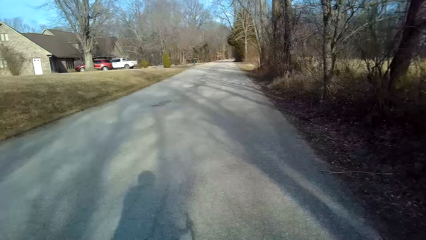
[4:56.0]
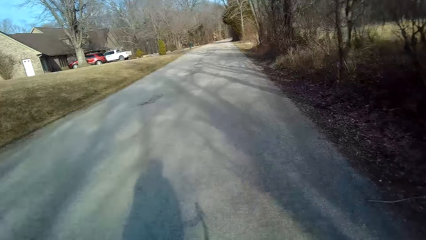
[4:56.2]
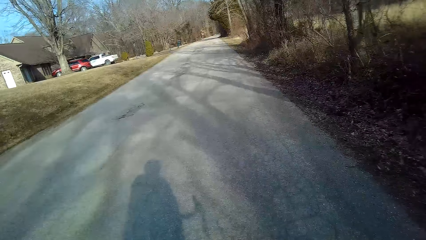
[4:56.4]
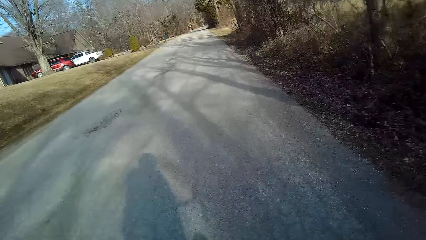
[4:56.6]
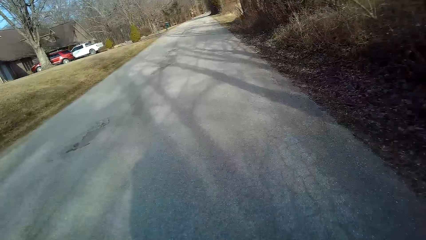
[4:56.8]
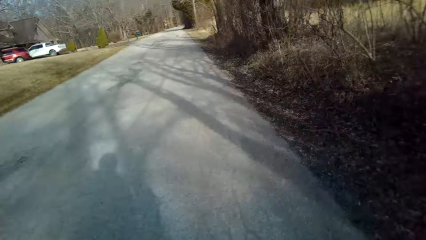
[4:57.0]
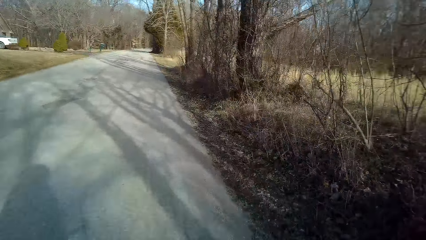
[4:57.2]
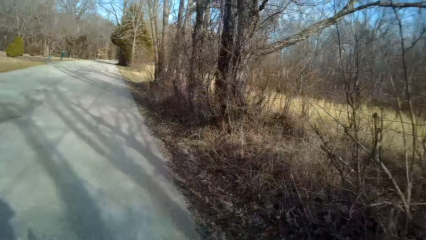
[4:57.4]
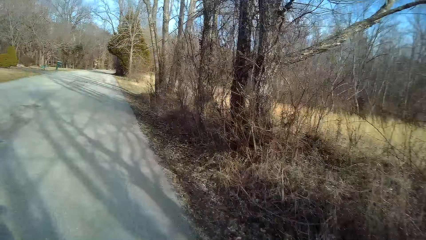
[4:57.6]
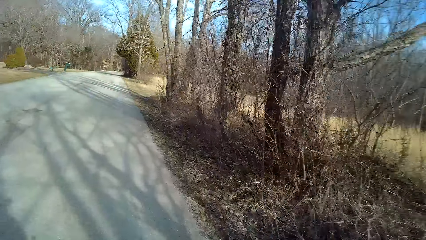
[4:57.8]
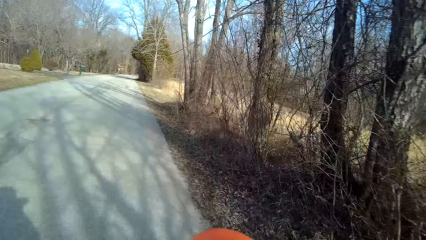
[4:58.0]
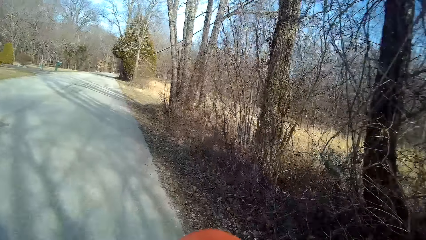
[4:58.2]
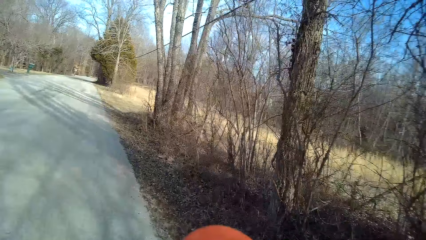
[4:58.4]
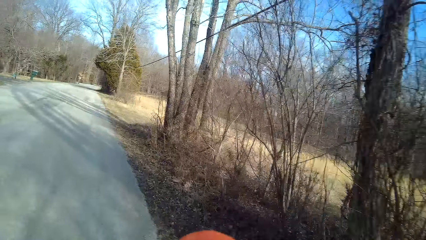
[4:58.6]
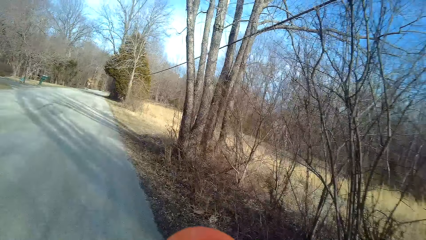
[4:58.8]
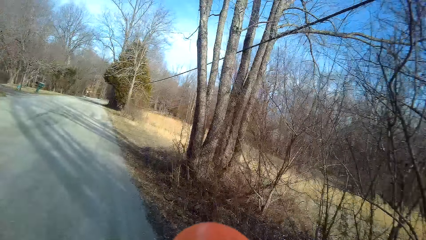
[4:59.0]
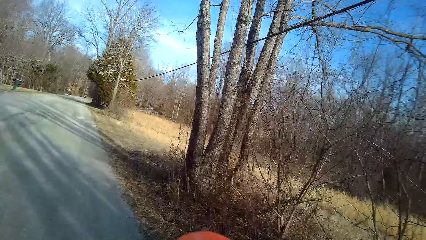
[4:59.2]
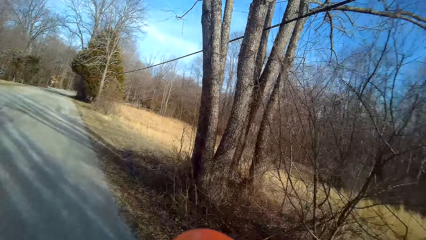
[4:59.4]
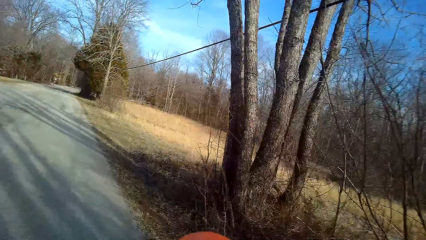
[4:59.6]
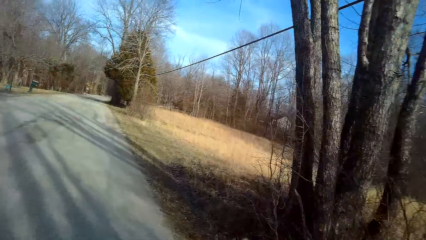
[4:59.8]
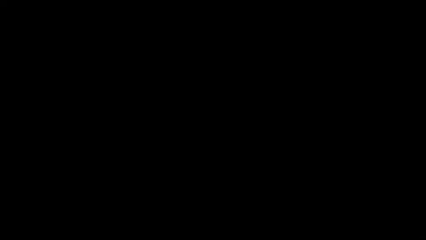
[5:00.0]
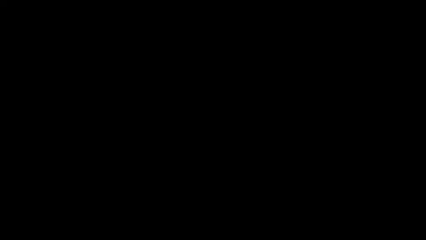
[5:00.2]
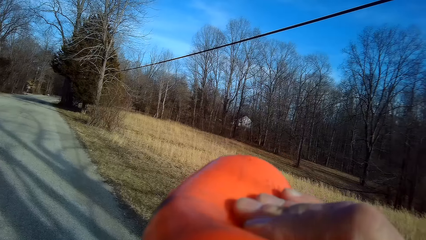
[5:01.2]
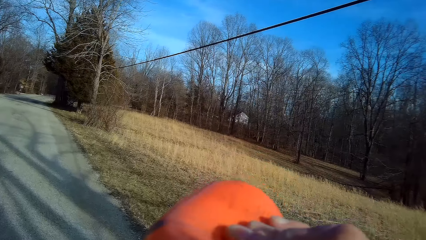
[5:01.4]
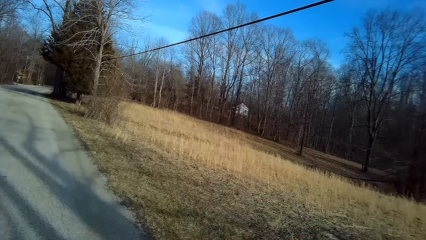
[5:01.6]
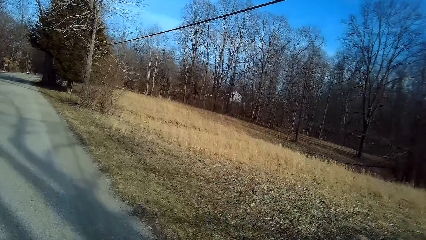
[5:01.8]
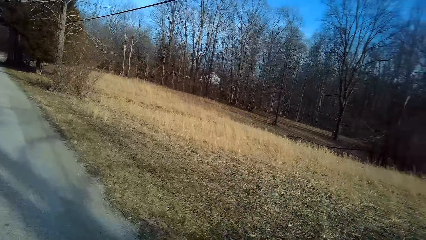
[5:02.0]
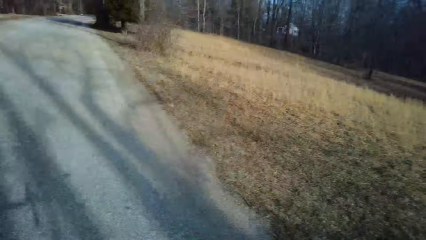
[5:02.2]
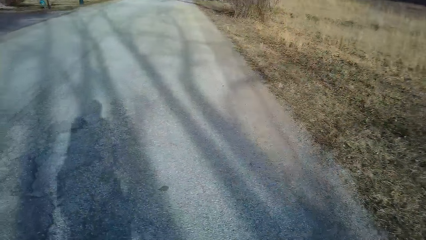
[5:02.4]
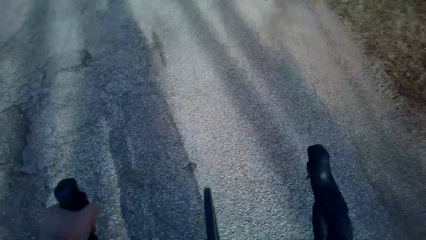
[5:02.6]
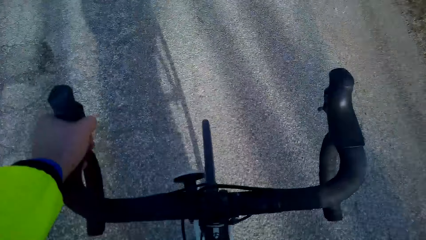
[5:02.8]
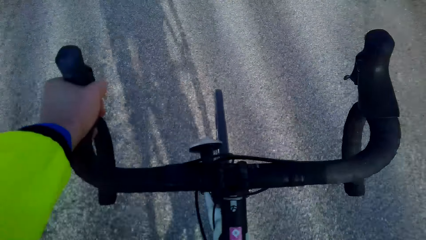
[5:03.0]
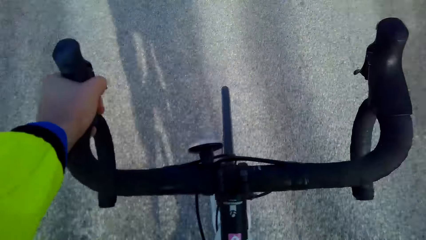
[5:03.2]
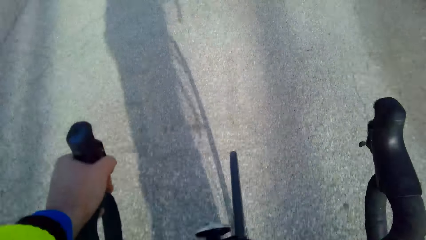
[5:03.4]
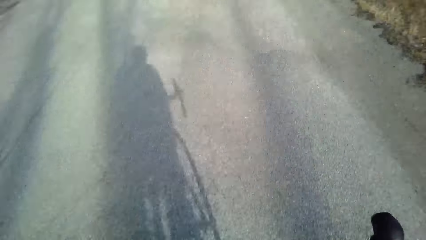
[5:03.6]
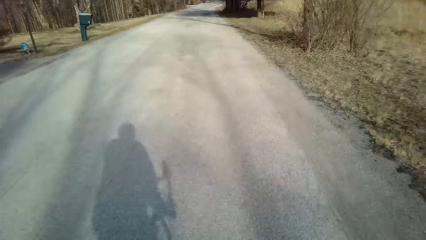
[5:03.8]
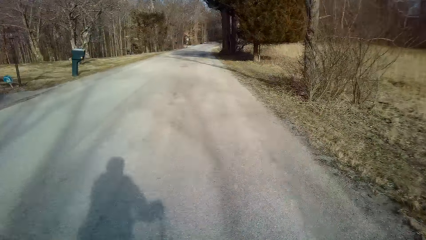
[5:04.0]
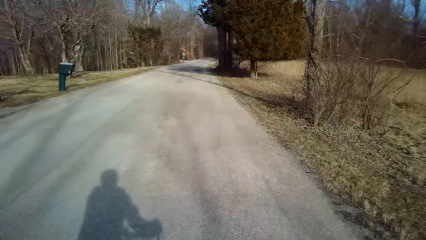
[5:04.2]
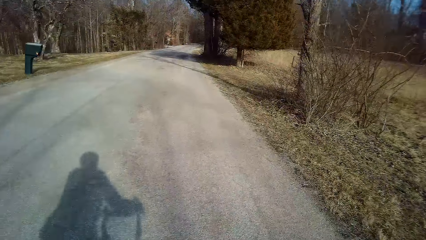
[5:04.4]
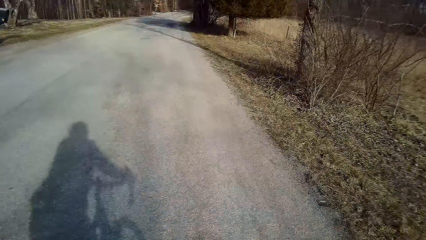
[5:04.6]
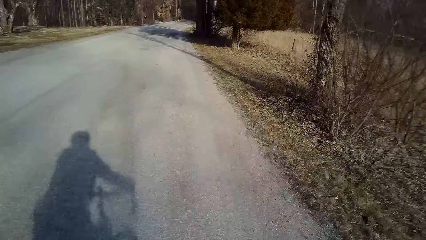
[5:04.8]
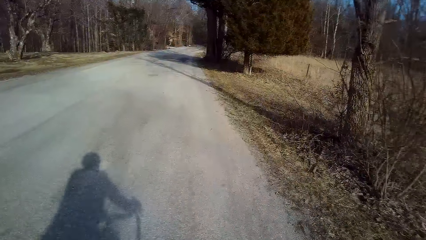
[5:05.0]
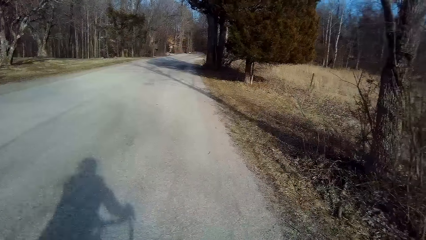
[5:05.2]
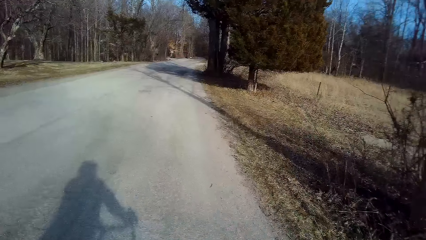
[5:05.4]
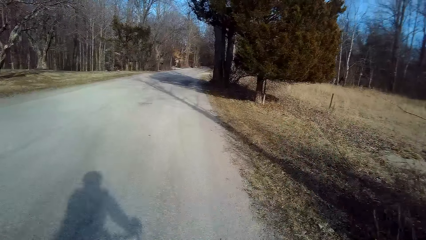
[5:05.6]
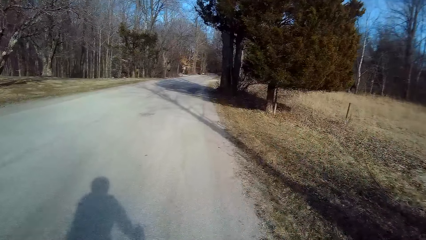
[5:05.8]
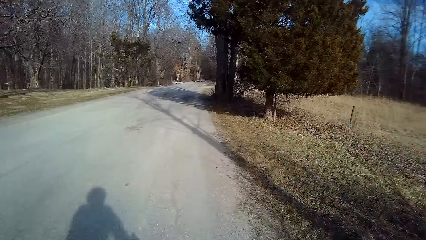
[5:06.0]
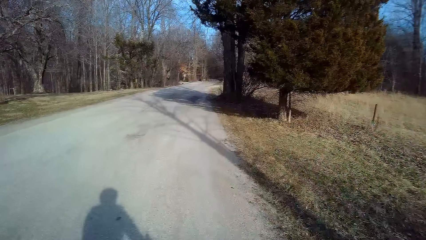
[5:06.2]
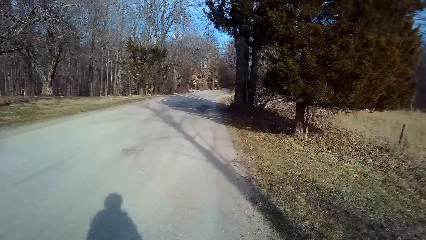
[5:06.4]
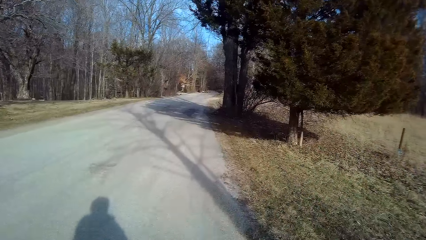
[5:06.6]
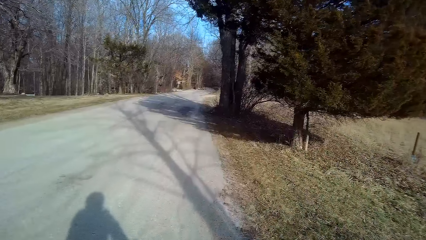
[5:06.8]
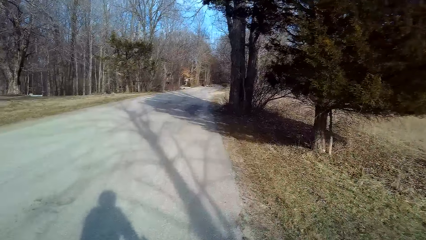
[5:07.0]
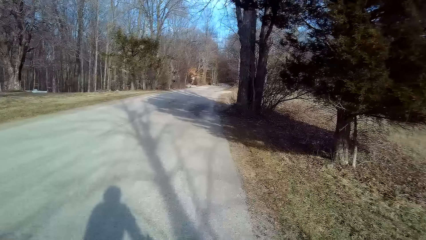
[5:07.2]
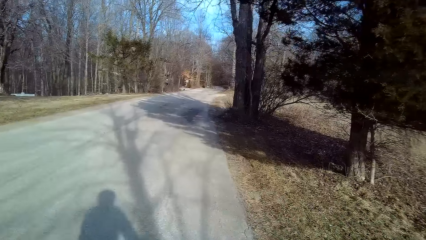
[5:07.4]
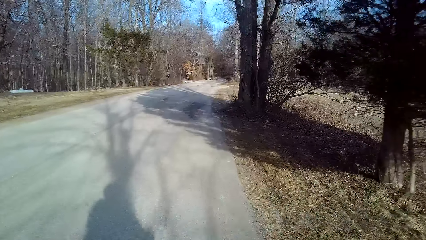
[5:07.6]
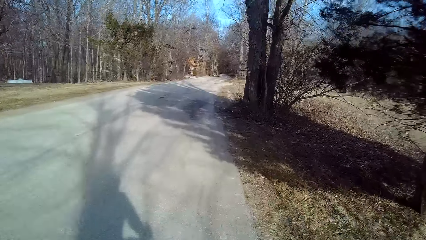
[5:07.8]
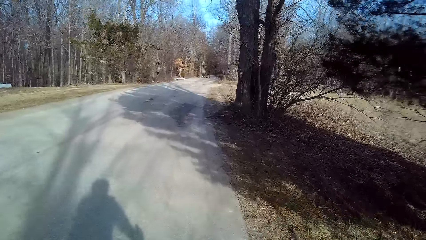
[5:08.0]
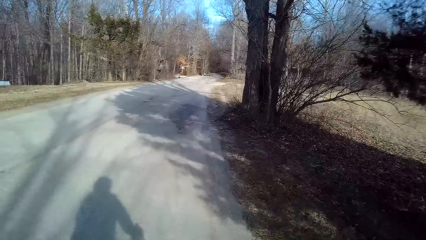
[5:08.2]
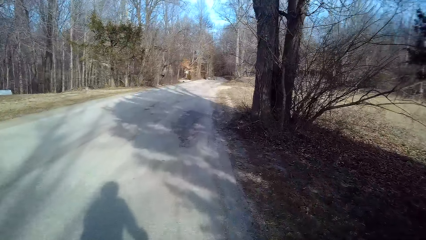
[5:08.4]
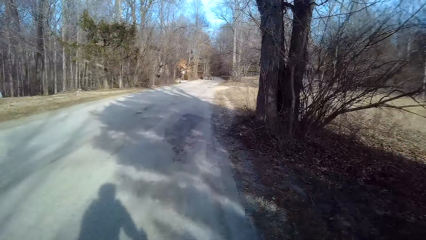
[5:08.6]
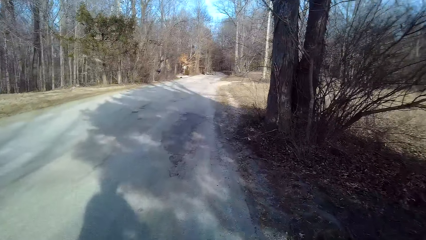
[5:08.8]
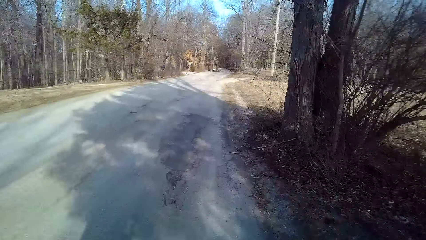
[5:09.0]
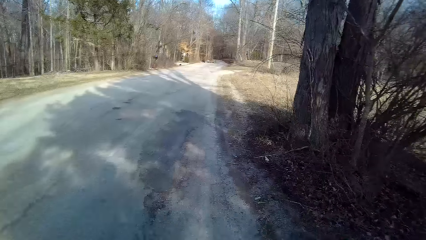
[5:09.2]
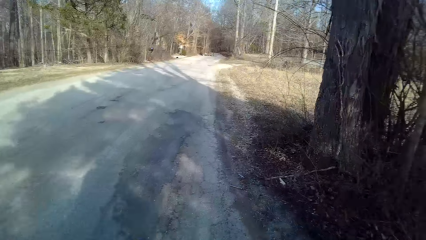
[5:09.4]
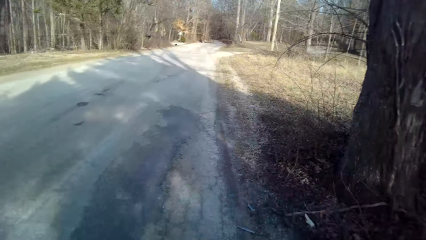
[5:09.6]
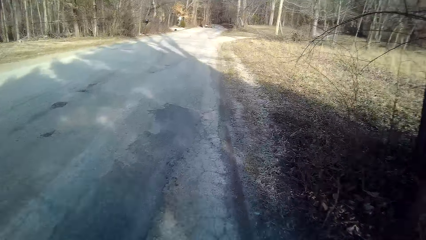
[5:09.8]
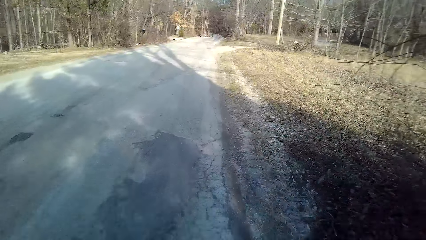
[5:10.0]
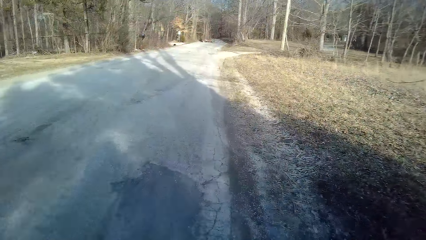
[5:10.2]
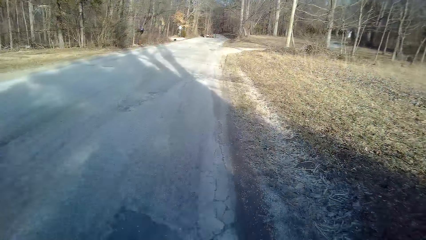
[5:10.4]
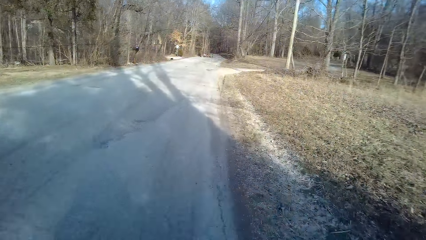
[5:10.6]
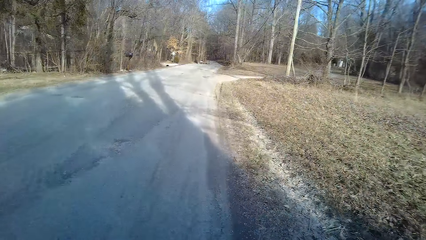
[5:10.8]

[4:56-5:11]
The camera wearer turns to the side. They take the drink. They sip something in a bottle. They turn to the side. They hold a bicycle and ride the bicycle on the road.
